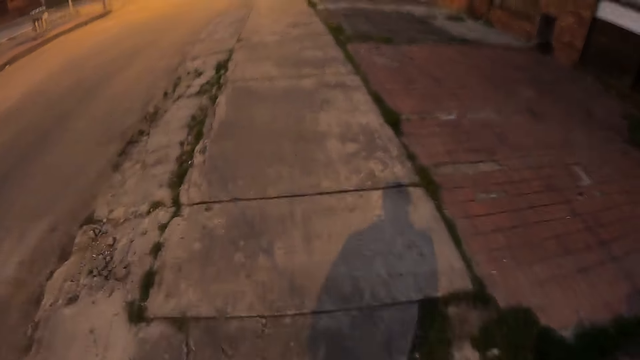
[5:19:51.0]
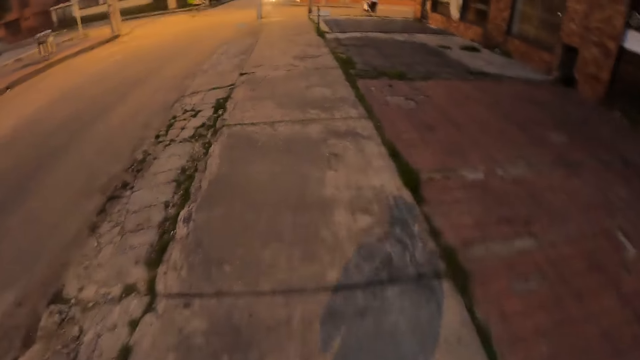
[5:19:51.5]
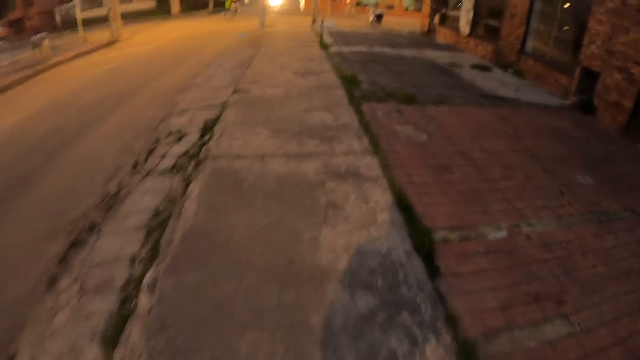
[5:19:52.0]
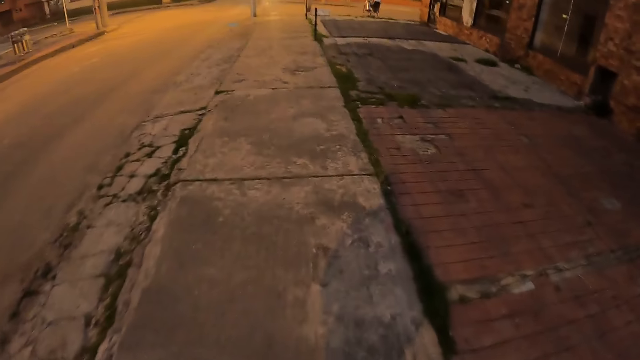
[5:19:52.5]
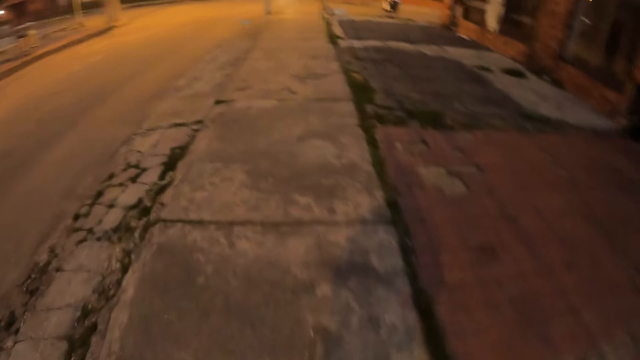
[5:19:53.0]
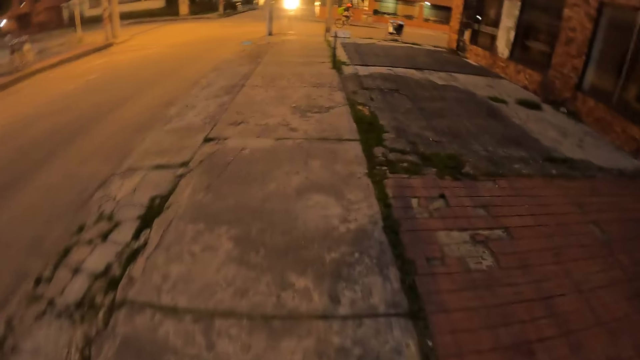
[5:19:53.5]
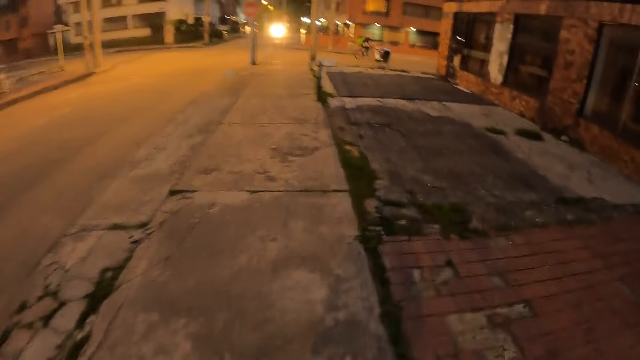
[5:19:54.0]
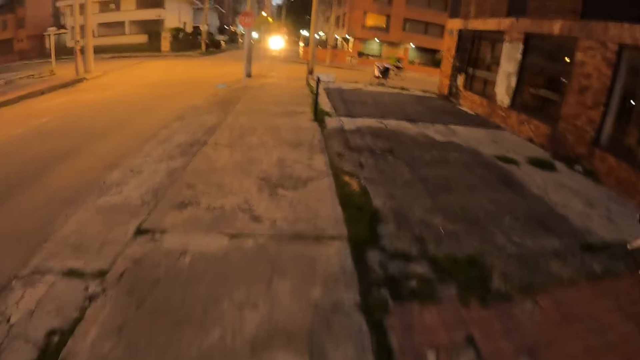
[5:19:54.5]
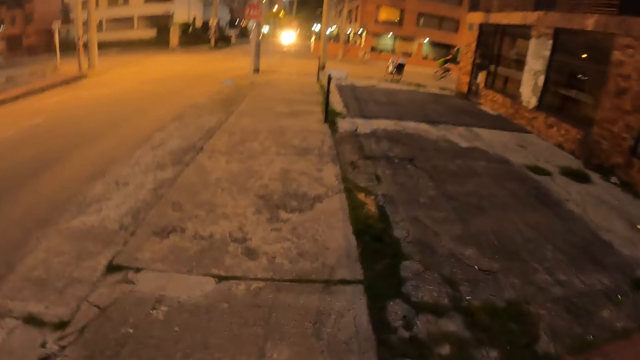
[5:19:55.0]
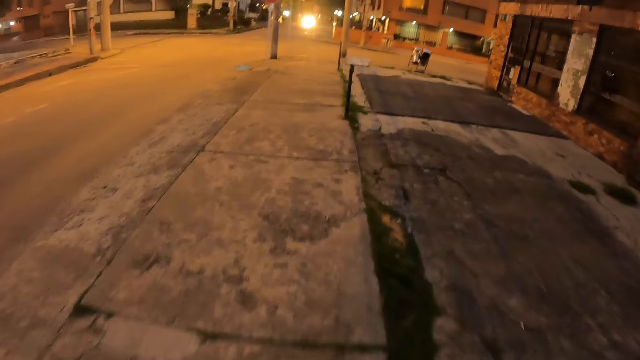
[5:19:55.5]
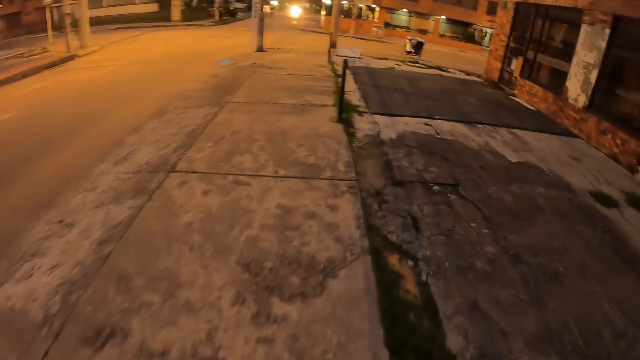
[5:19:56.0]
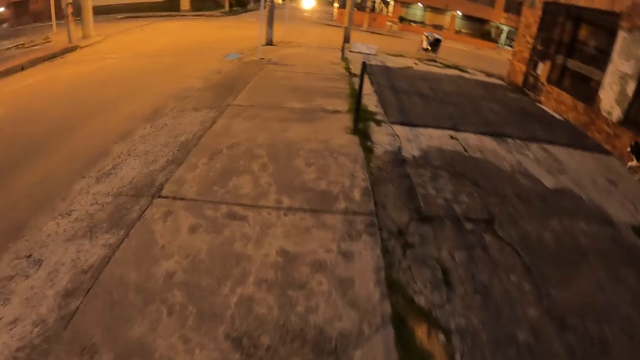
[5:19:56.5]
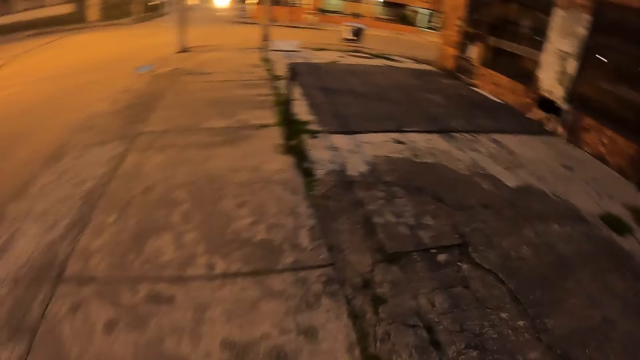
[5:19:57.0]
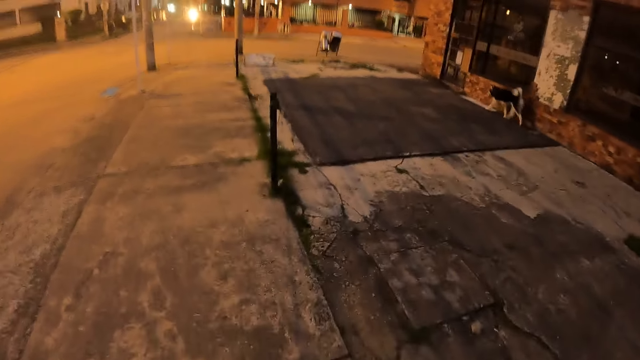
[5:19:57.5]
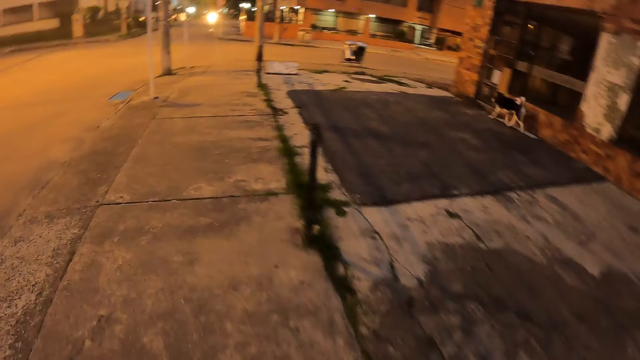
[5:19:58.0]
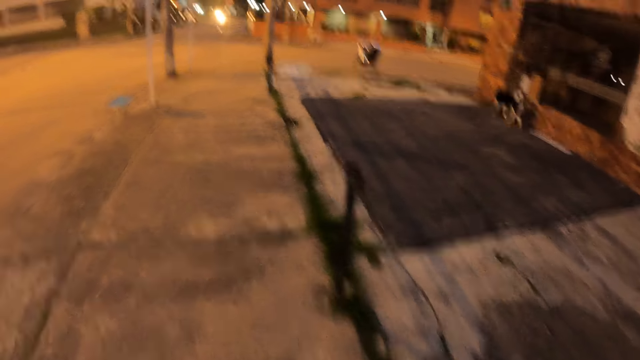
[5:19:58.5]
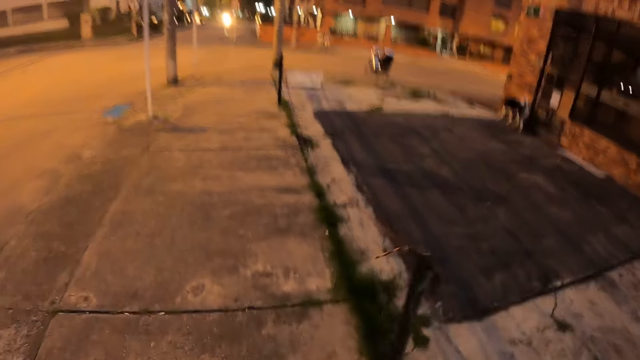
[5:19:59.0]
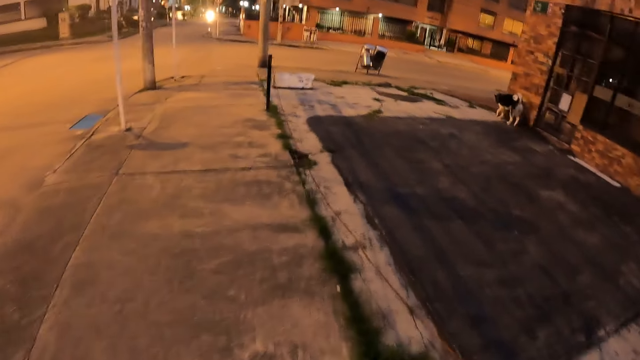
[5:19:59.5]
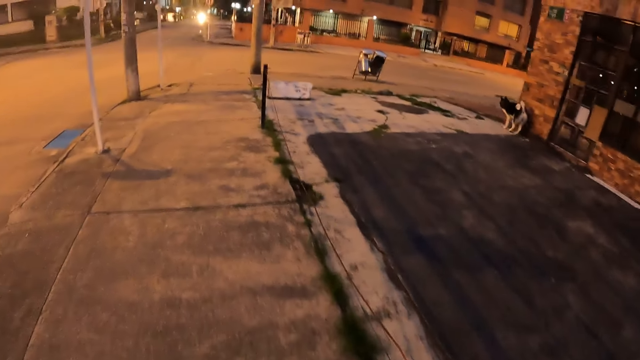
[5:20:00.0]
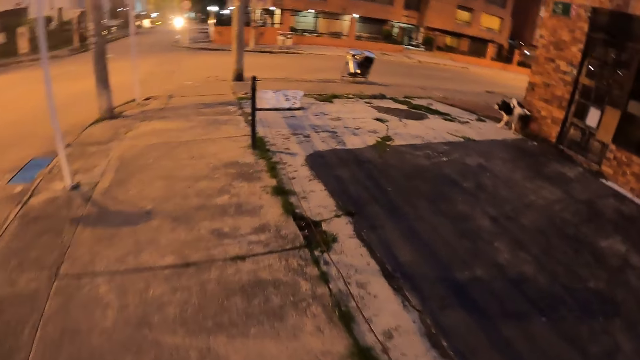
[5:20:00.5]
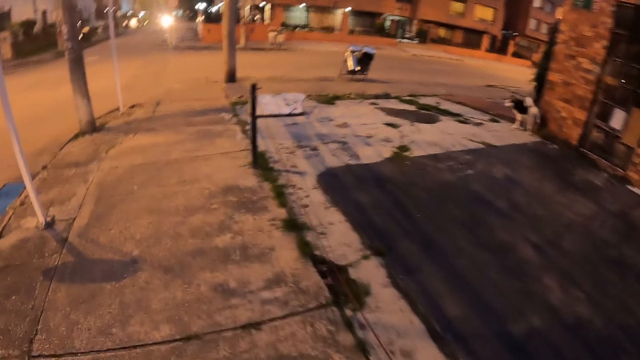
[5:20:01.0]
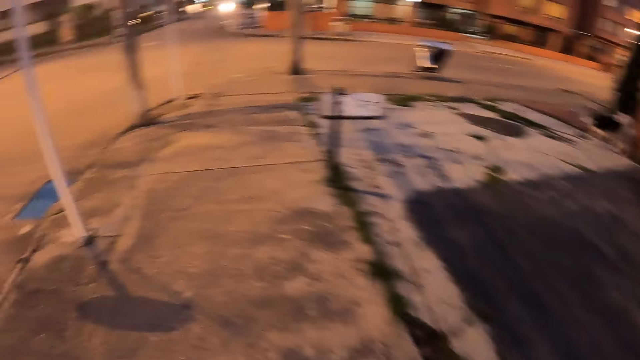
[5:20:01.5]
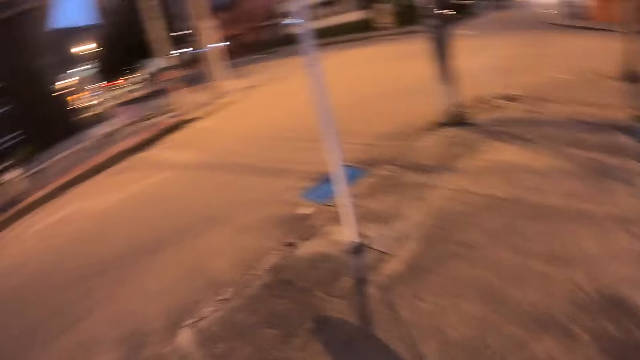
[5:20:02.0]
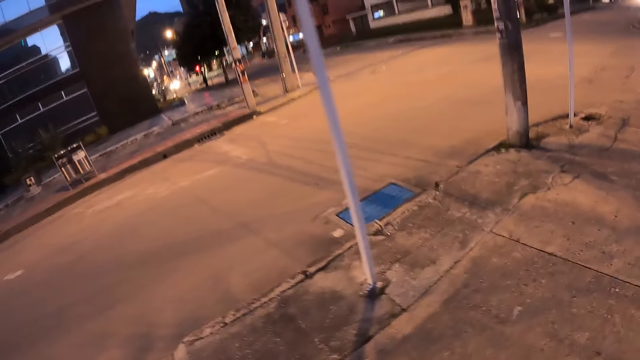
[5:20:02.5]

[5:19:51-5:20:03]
The camera wearer walks on the footpath. The dog walks past the camera wearer. The dog runs along the road.

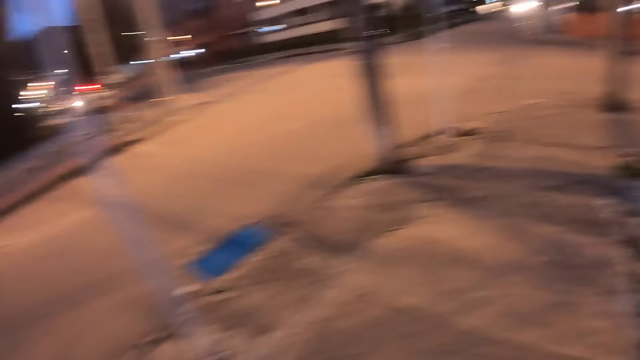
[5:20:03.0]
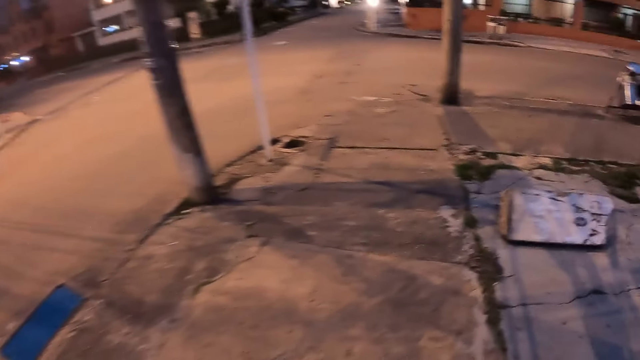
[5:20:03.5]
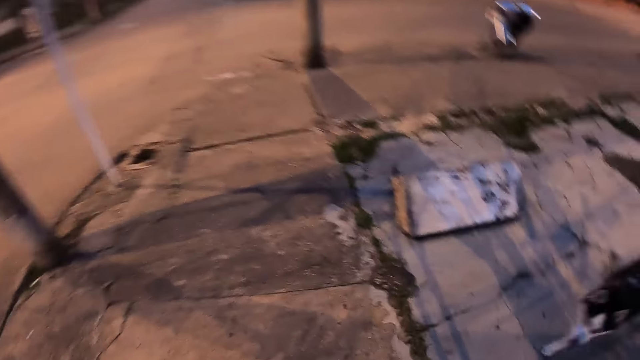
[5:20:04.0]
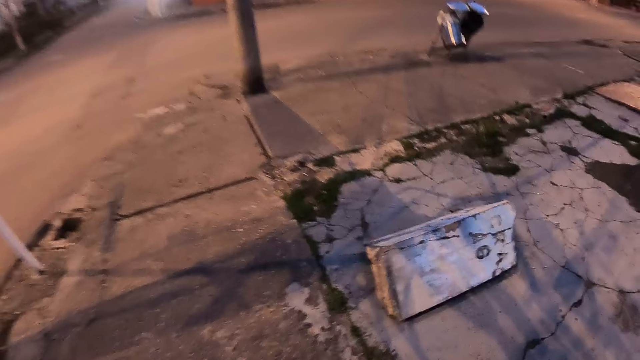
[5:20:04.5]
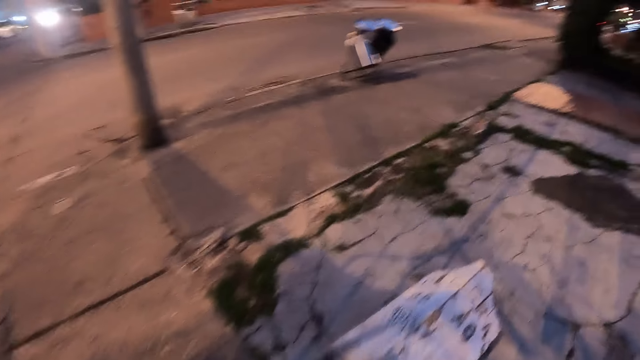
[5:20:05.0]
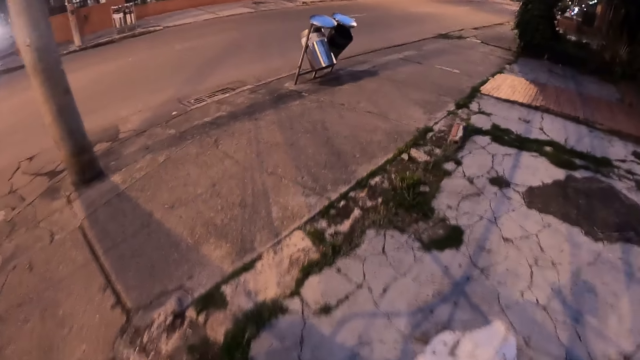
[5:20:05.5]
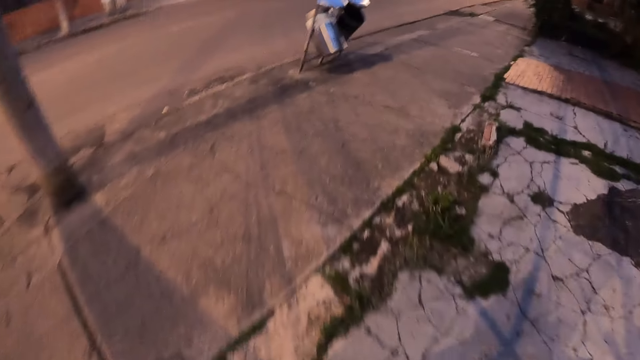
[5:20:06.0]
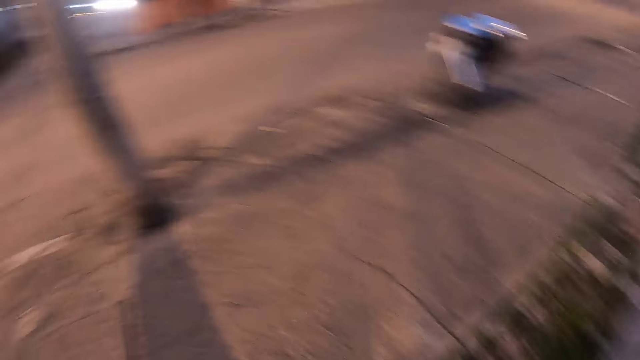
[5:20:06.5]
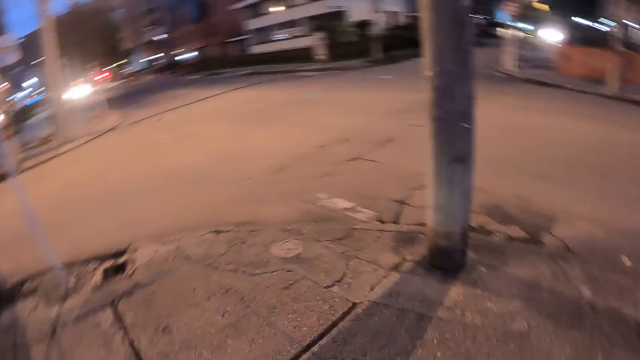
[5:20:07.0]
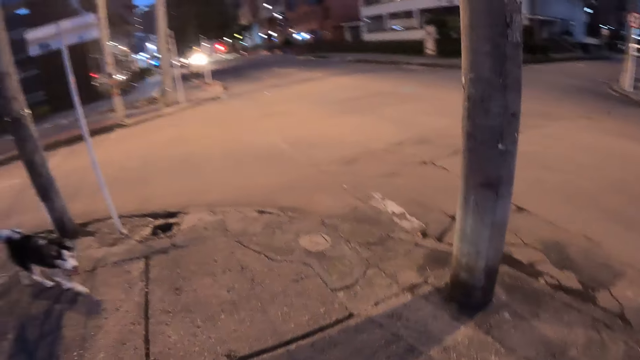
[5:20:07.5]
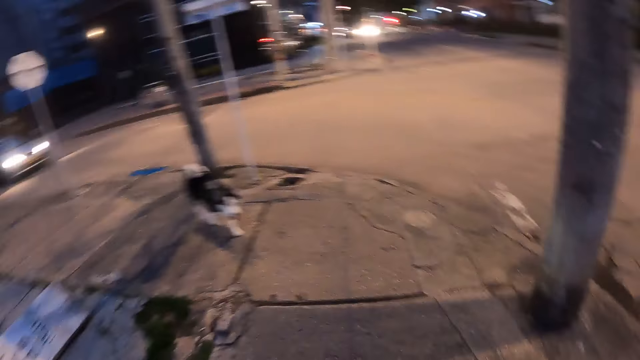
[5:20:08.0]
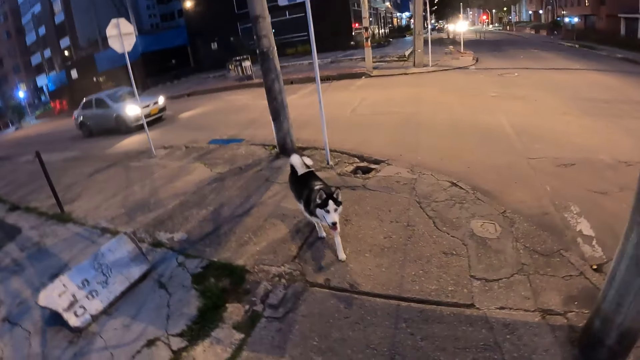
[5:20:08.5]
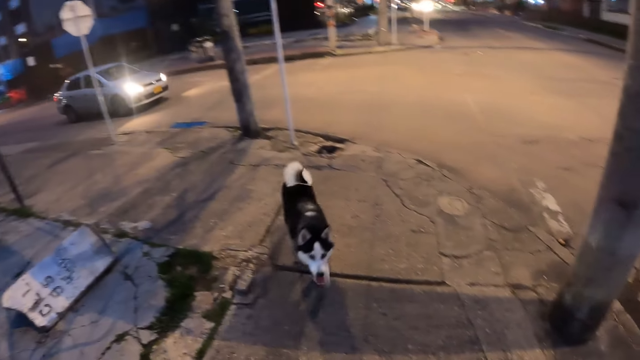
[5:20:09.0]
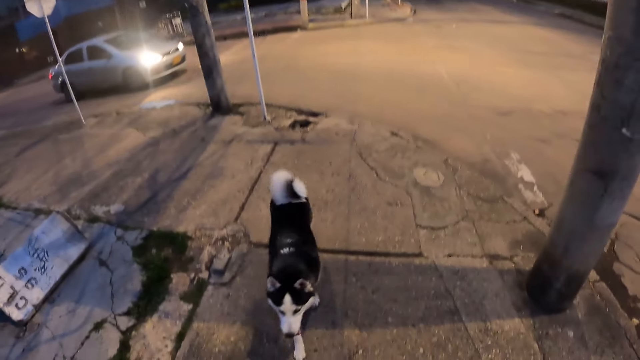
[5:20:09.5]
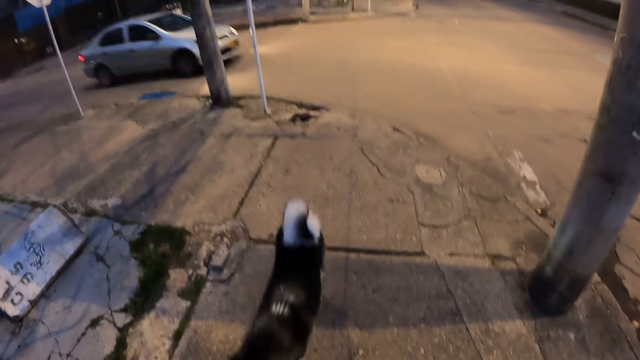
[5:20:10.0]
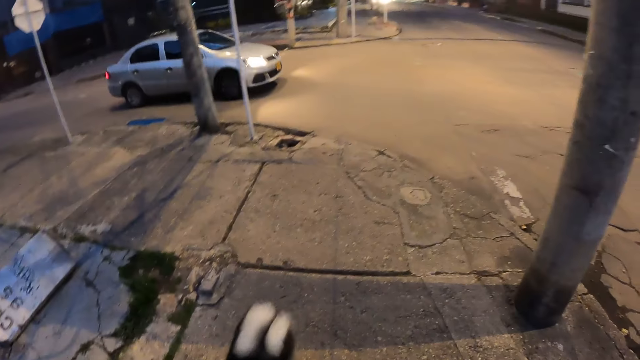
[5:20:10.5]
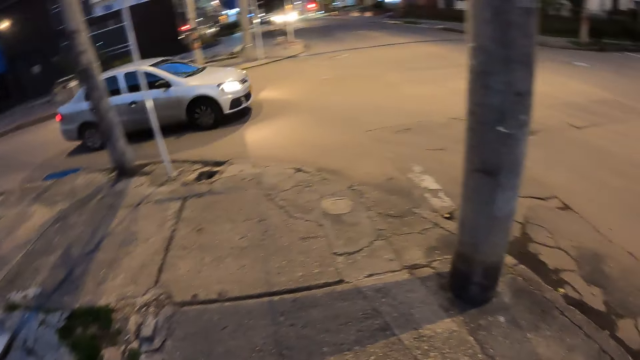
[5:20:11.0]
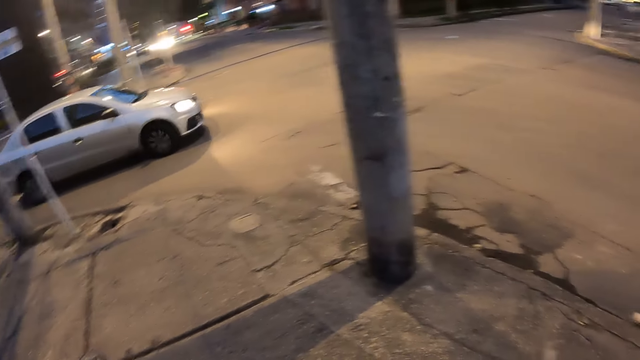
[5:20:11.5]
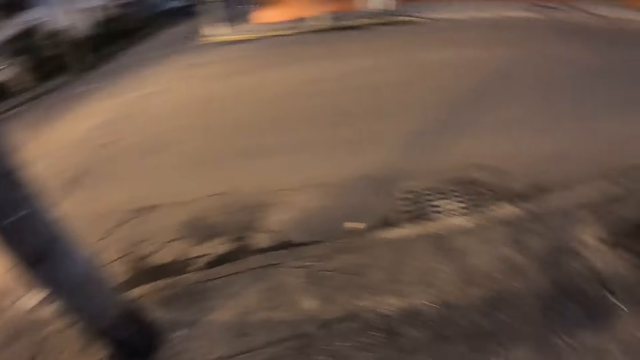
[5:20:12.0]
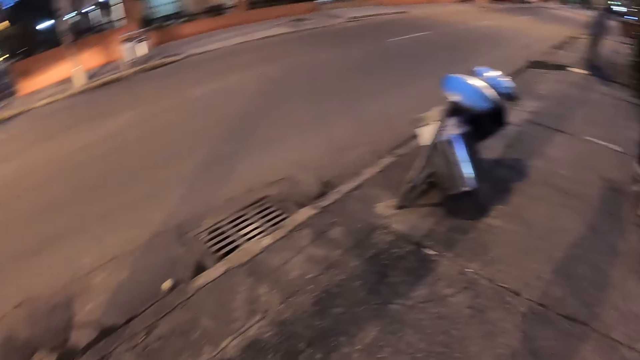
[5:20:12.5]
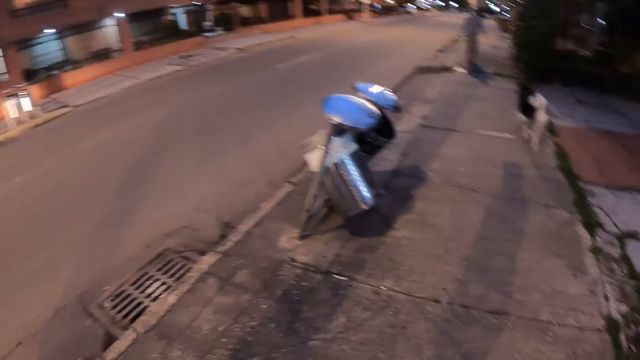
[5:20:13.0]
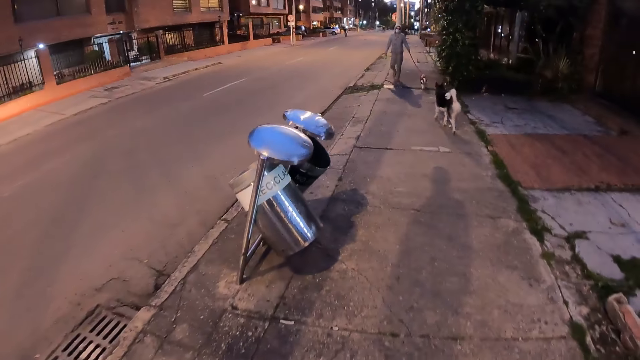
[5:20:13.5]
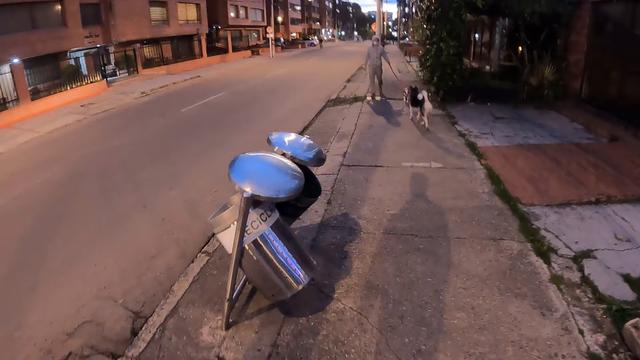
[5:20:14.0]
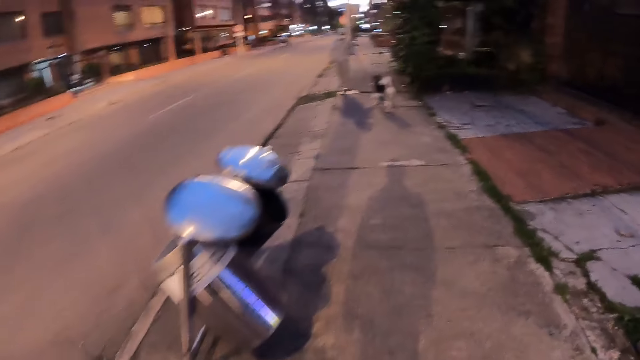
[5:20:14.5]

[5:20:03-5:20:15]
A grey car drove past the camera wearer.
